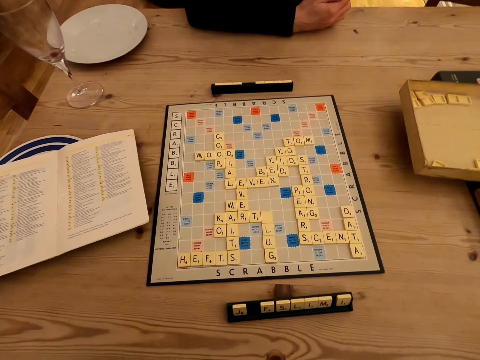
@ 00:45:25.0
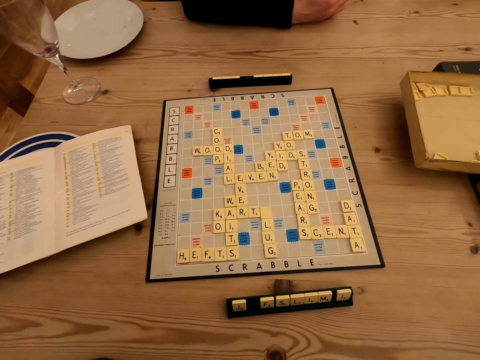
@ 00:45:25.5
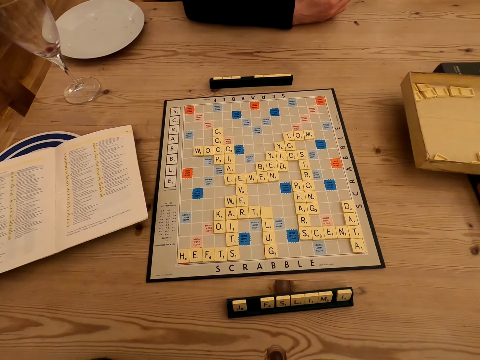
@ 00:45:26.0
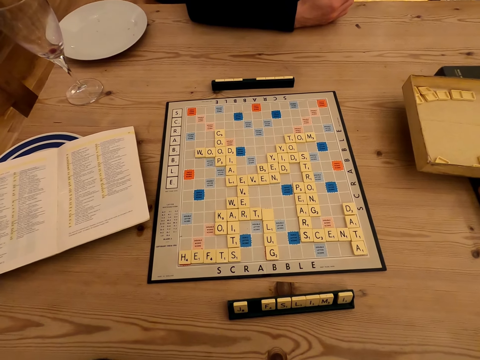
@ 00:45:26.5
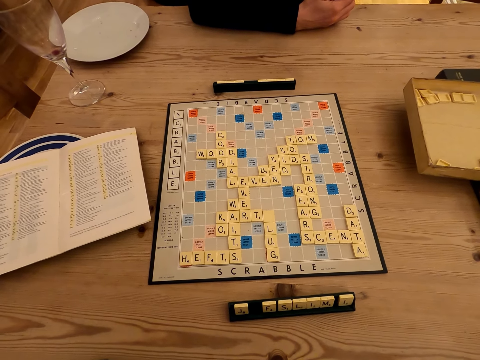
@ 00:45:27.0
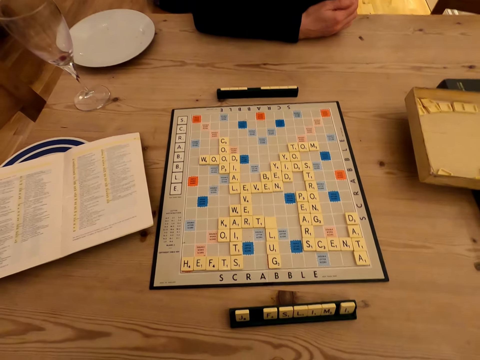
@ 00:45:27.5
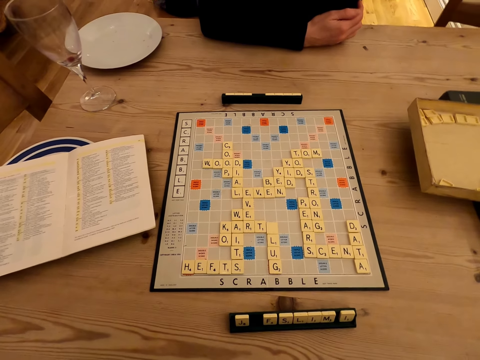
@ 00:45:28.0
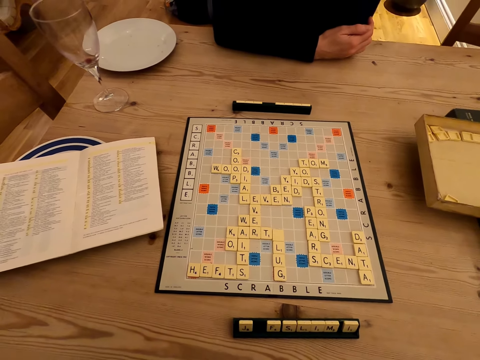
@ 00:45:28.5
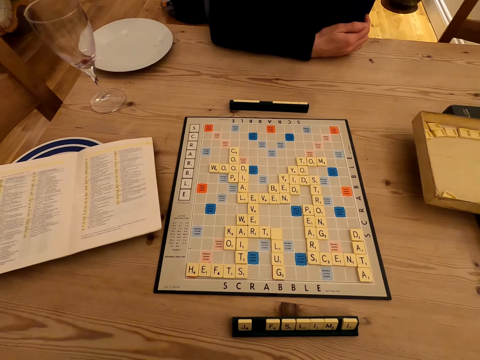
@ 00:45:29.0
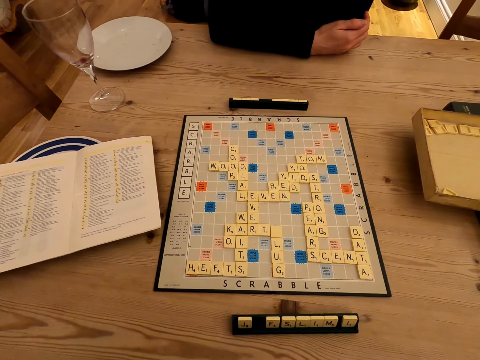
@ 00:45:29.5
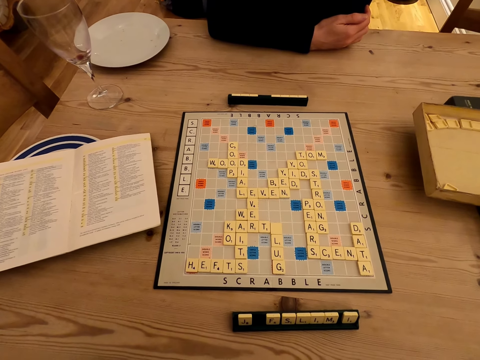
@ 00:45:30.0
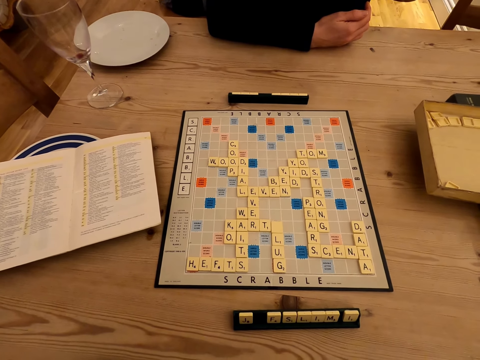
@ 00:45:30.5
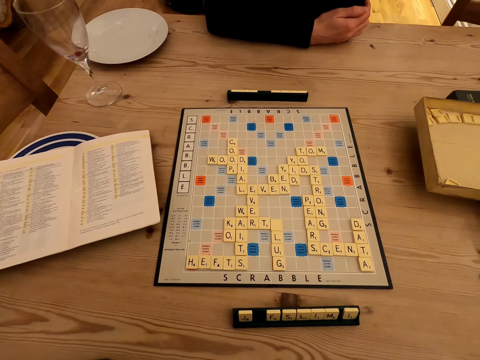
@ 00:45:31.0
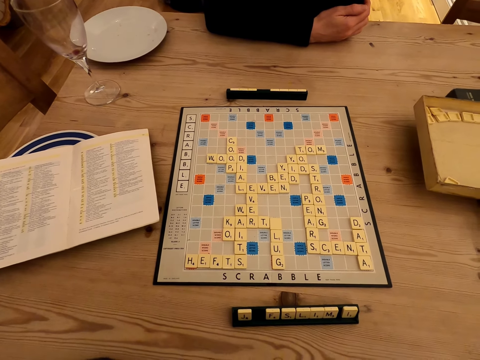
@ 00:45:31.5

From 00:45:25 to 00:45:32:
A woman responds to the camera wearer. The camera wearer looks at the scrabble board.

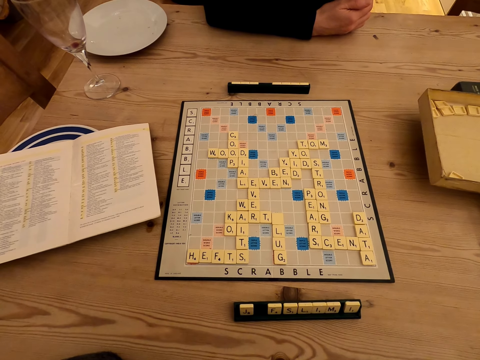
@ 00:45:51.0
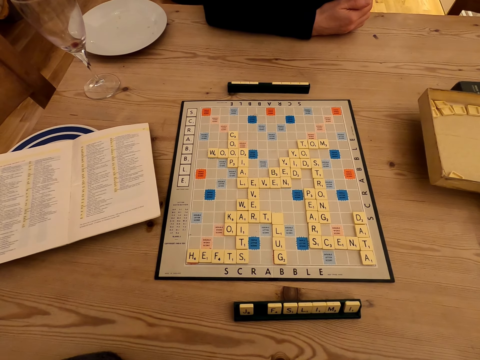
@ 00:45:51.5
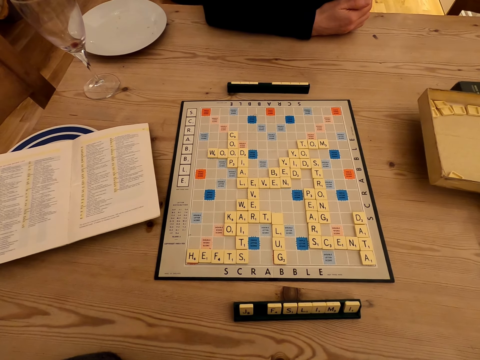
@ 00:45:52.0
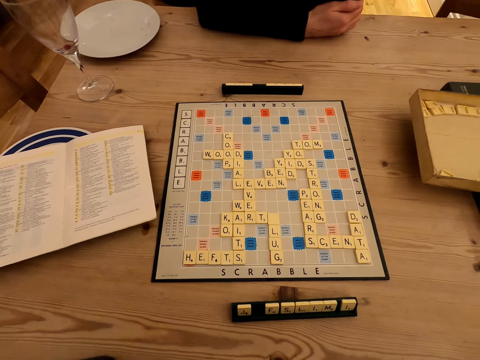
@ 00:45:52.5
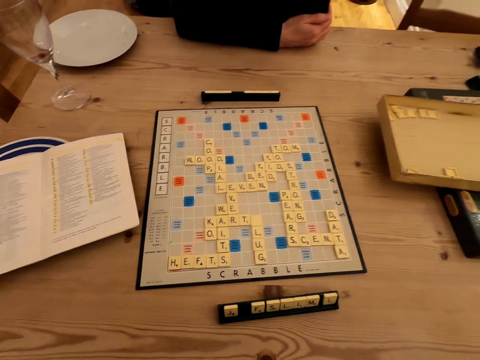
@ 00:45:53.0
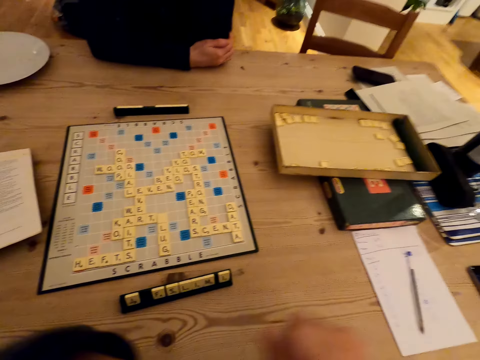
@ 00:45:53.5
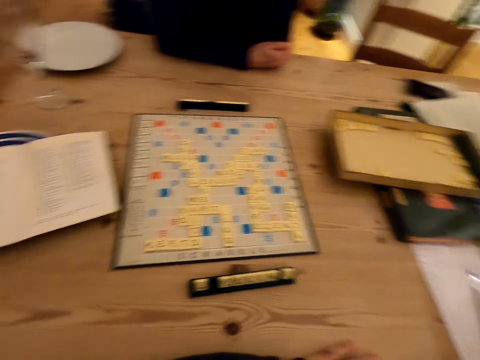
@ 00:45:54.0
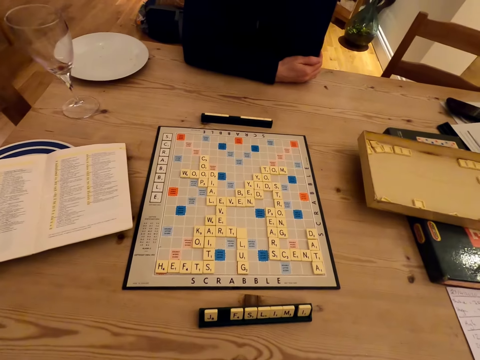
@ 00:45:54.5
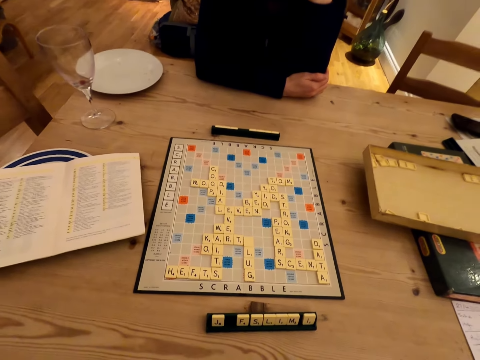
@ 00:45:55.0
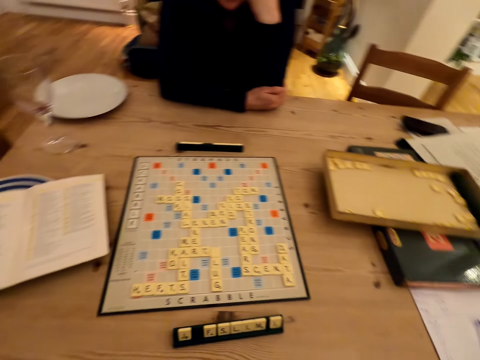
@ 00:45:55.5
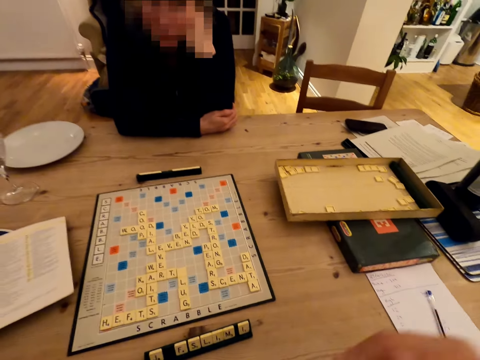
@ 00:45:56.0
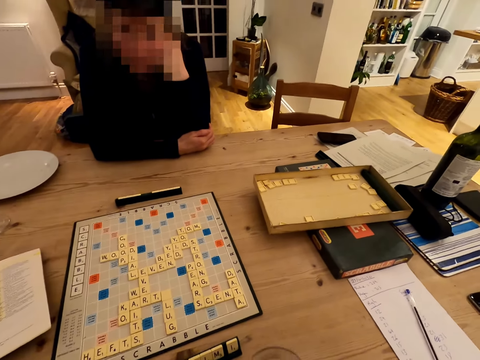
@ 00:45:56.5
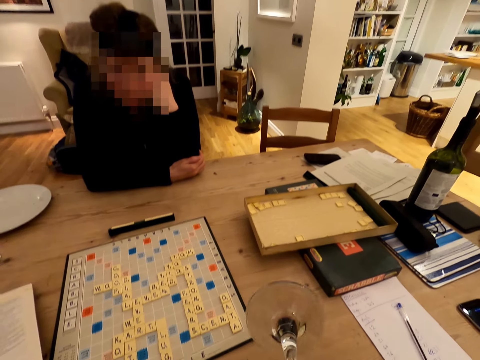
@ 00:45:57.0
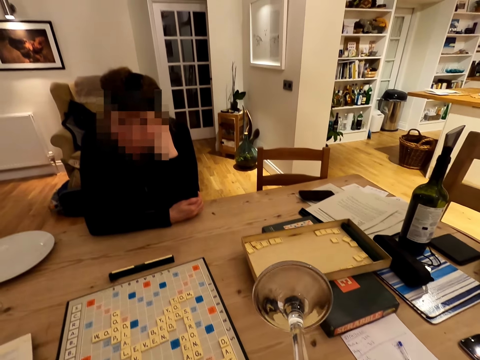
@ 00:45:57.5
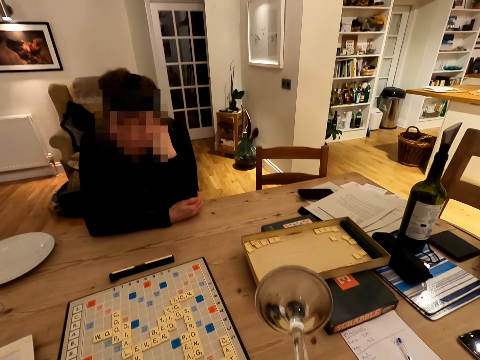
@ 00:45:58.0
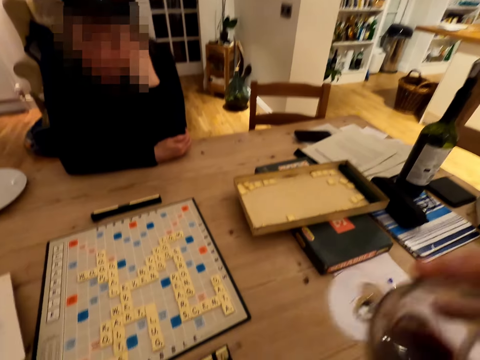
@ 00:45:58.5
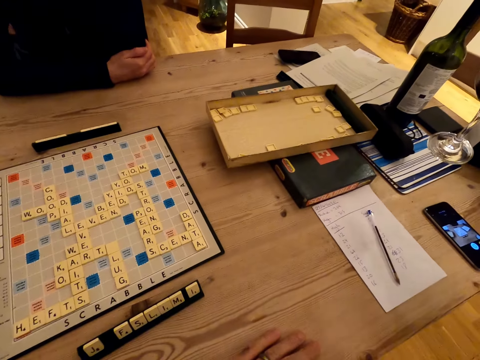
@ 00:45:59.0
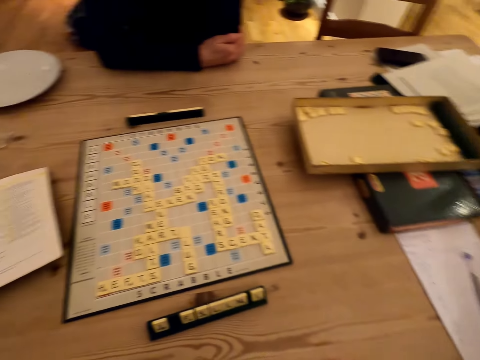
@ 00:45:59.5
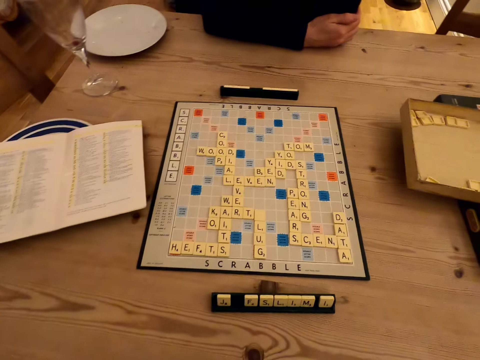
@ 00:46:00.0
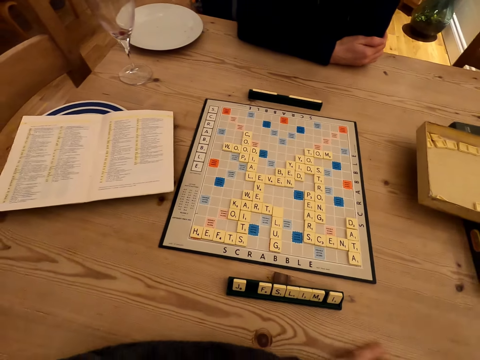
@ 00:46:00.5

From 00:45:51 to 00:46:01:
A woman converses with the camera wearer. The camera wearer responds to the woman. They drink wine. They put the glass of wine on the table.

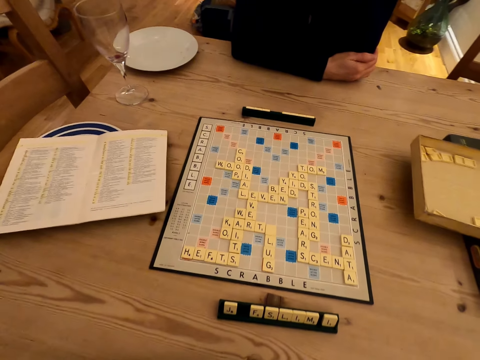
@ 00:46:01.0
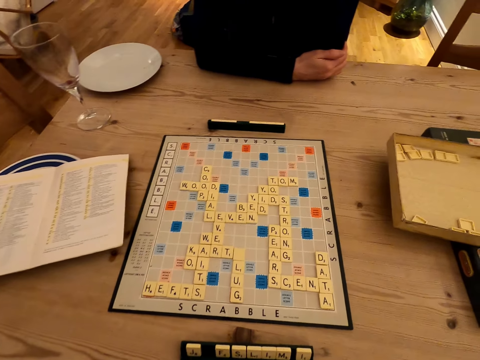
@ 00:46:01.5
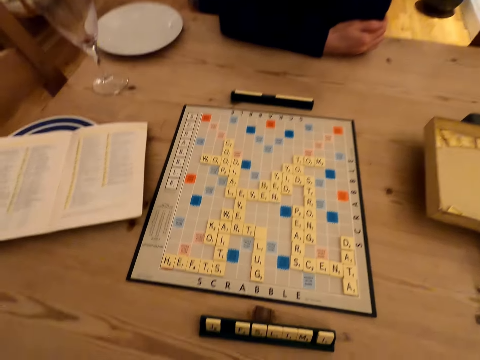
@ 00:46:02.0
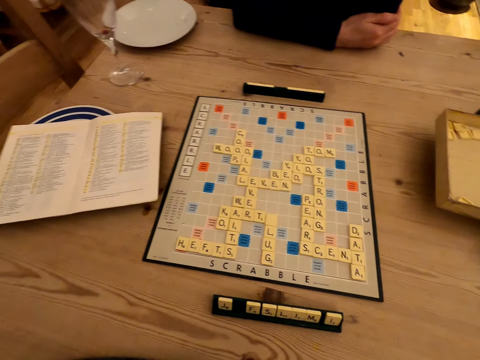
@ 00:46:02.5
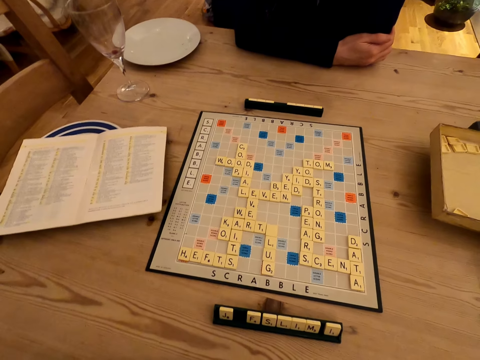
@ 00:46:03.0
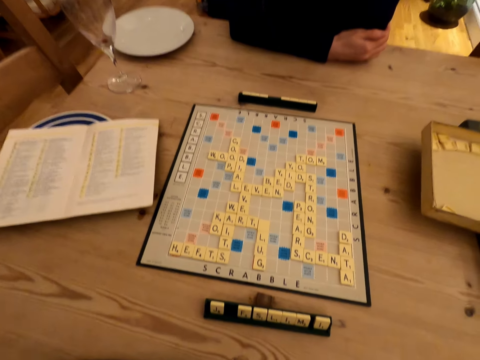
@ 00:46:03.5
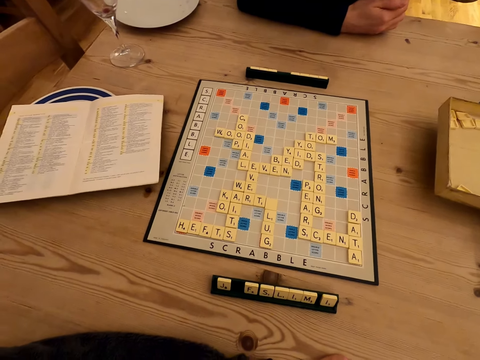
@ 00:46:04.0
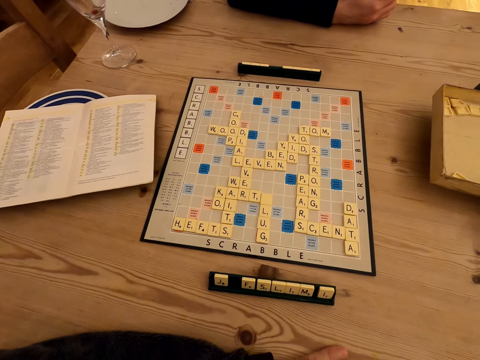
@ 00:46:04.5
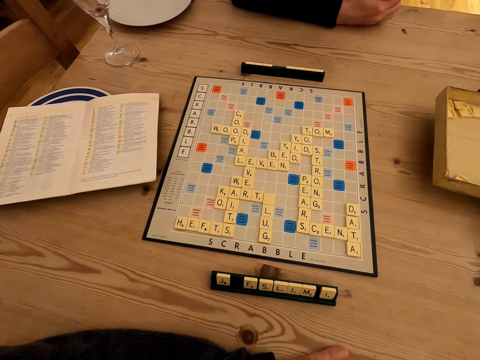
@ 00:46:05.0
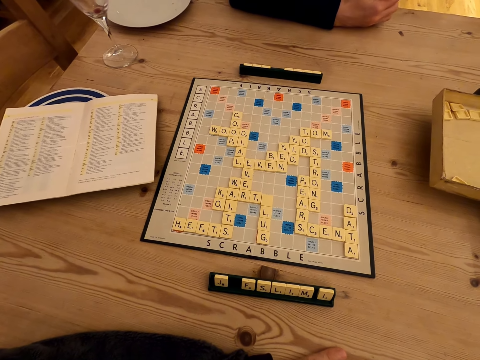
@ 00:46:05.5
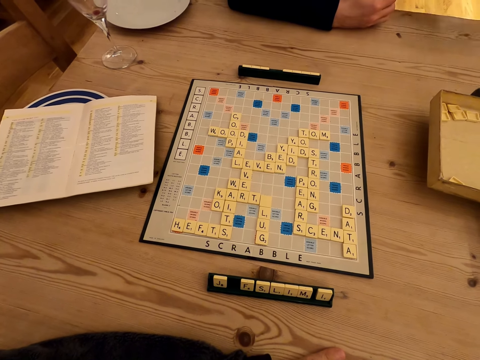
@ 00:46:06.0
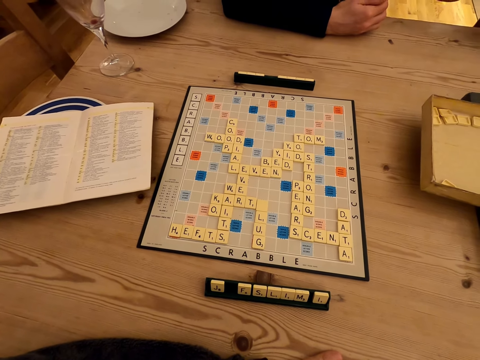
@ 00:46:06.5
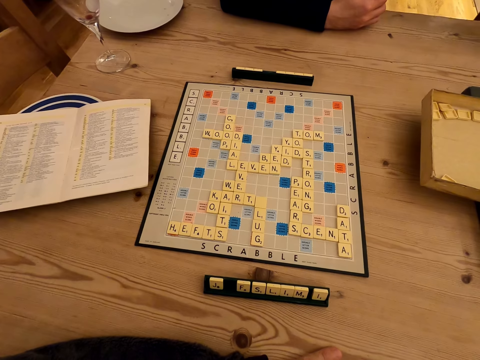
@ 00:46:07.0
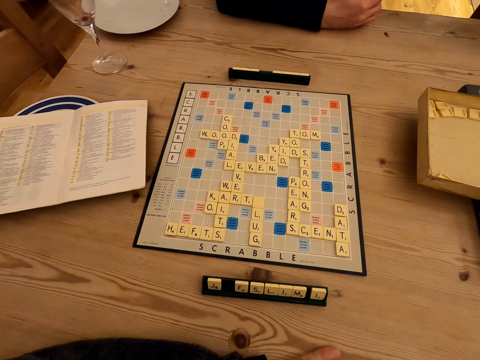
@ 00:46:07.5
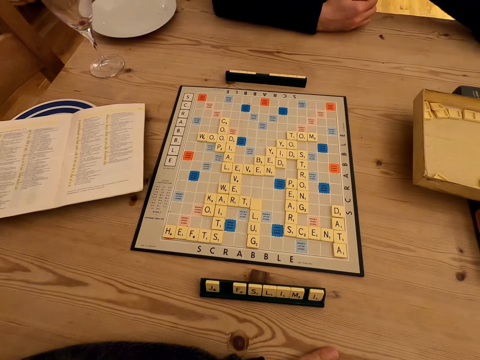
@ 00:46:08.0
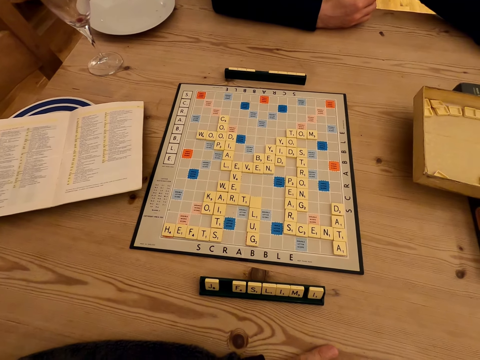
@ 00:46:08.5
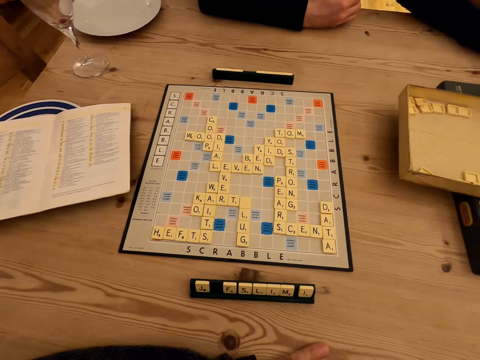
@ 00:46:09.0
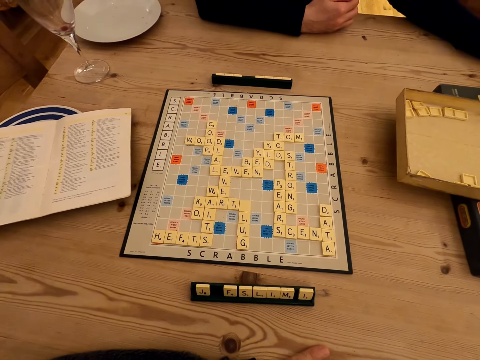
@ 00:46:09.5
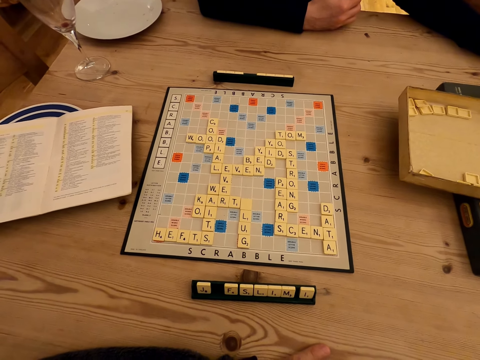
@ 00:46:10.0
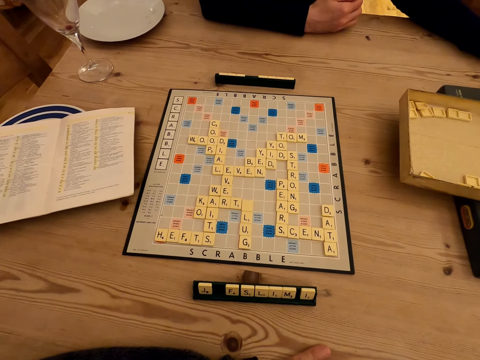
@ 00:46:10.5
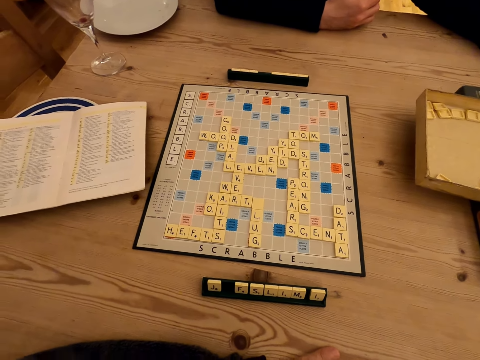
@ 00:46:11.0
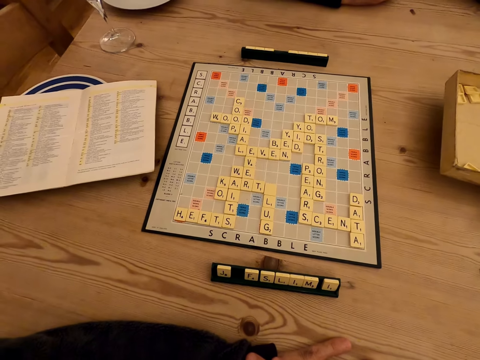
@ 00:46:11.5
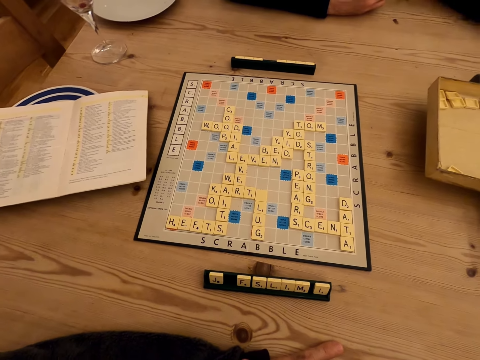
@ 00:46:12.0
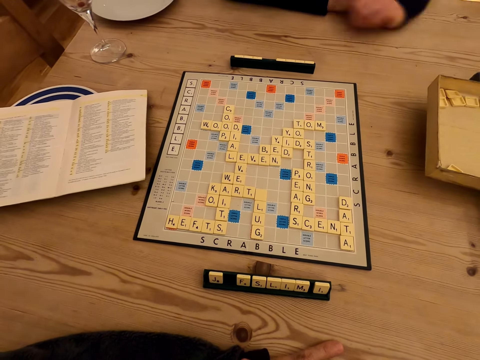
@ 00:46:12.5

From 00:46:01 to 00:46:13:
The camera wearer converses with a woman. They sigh.
